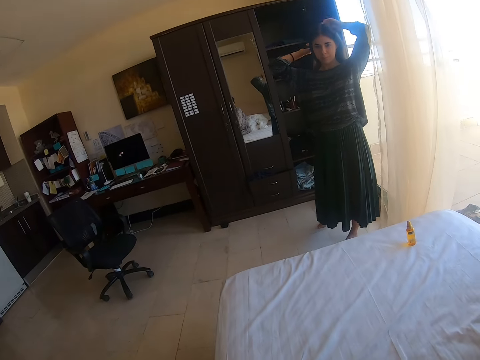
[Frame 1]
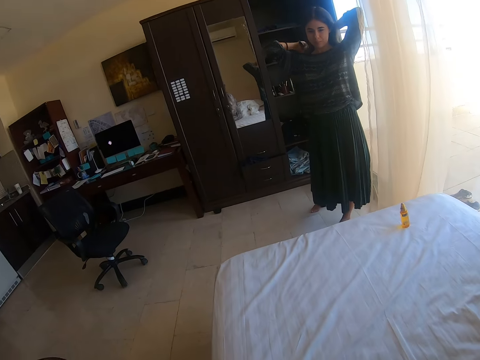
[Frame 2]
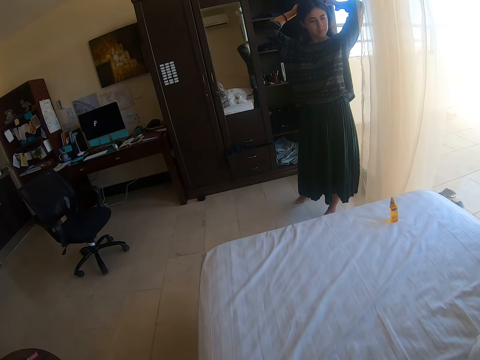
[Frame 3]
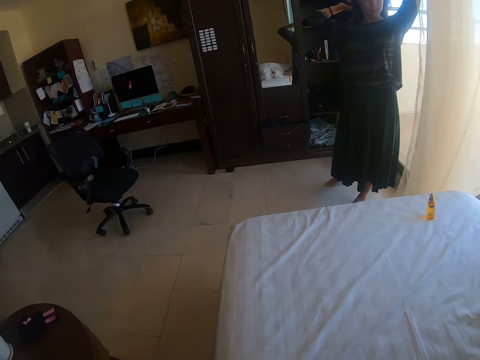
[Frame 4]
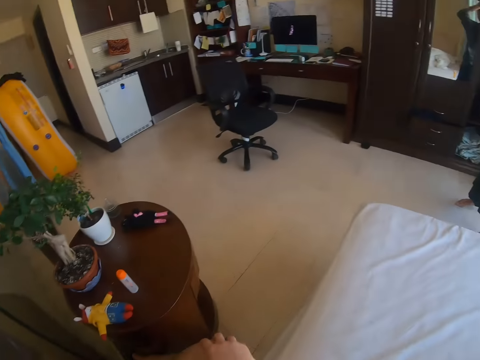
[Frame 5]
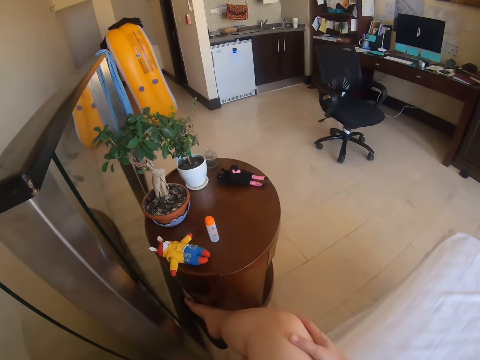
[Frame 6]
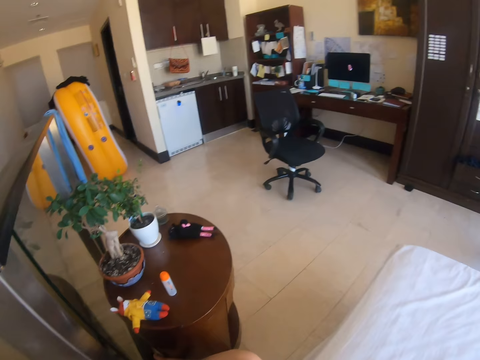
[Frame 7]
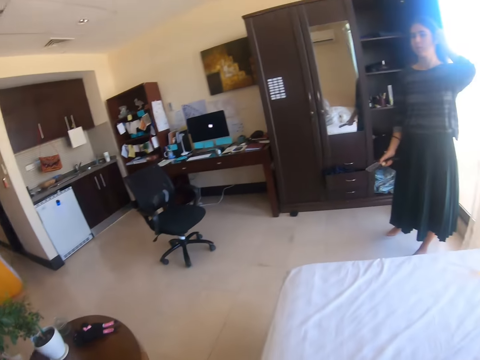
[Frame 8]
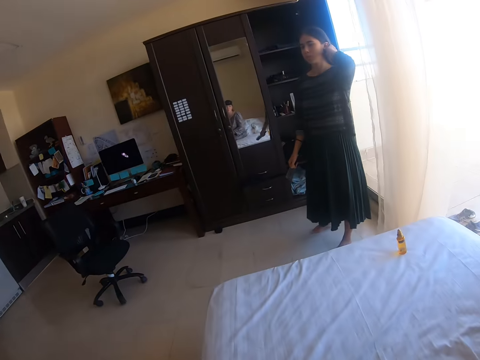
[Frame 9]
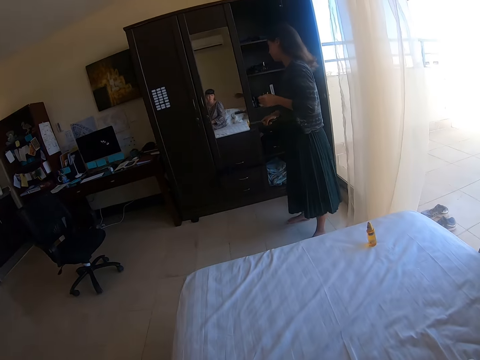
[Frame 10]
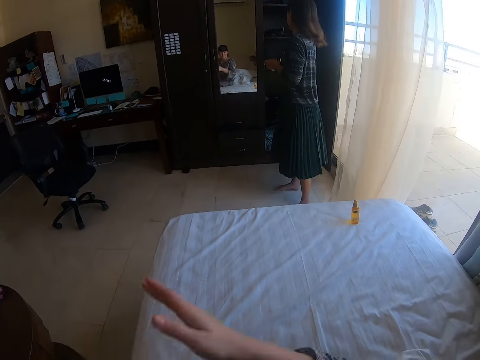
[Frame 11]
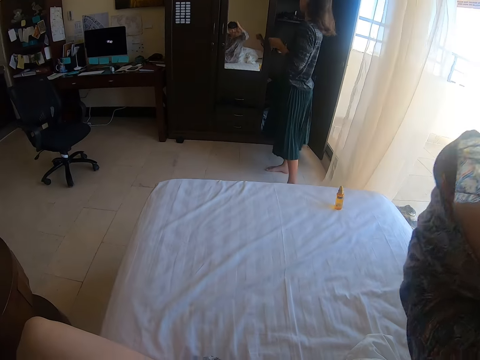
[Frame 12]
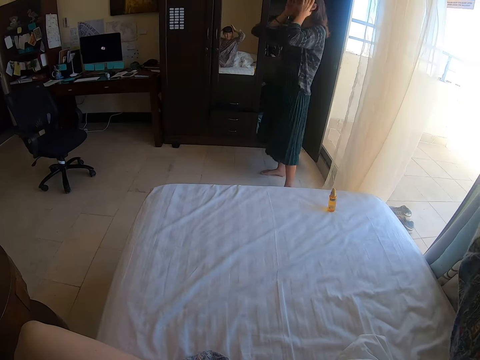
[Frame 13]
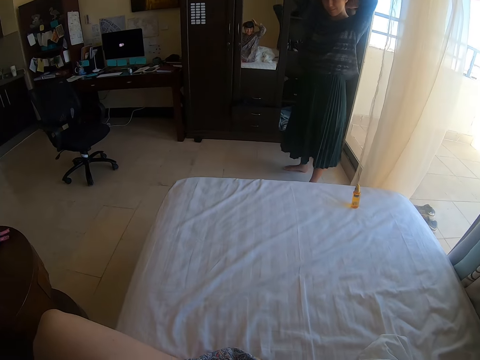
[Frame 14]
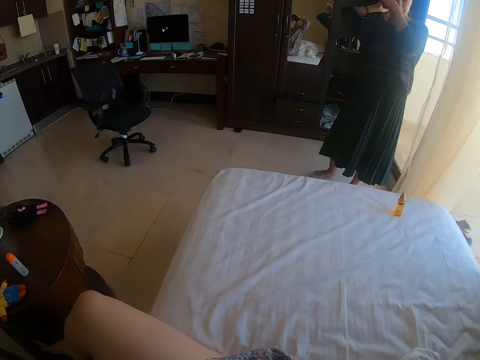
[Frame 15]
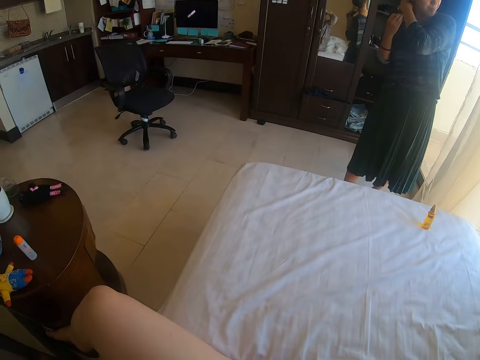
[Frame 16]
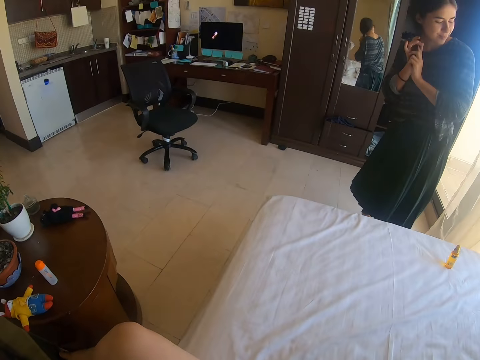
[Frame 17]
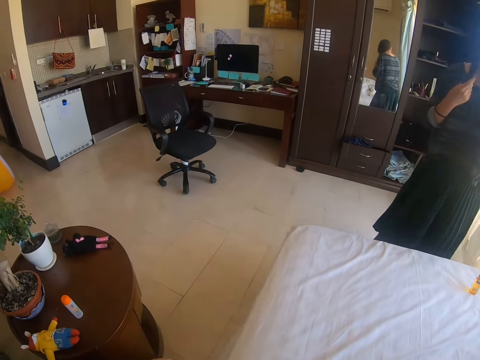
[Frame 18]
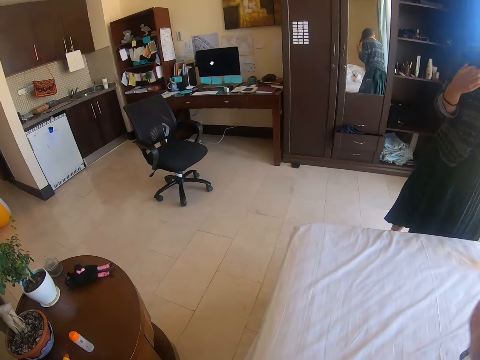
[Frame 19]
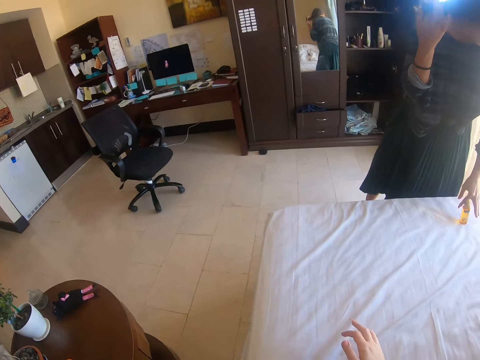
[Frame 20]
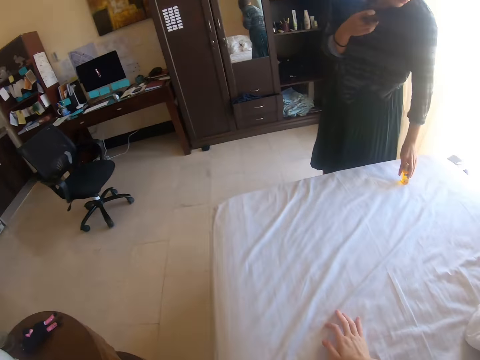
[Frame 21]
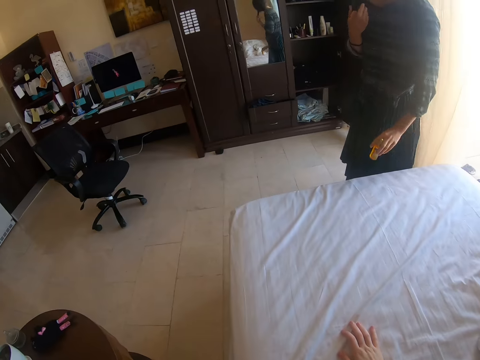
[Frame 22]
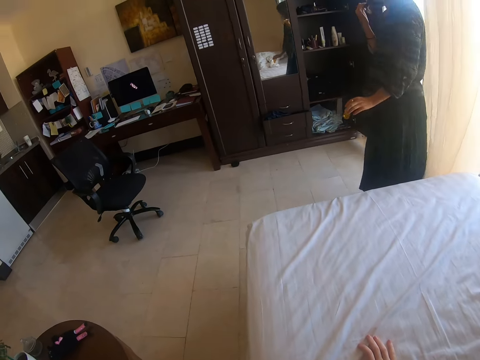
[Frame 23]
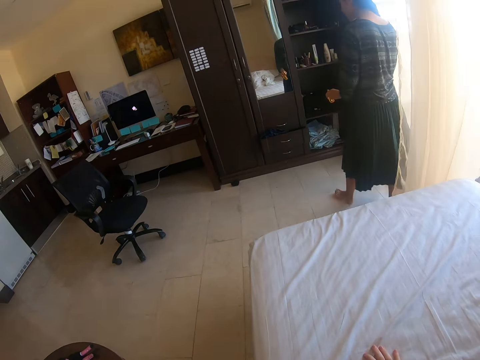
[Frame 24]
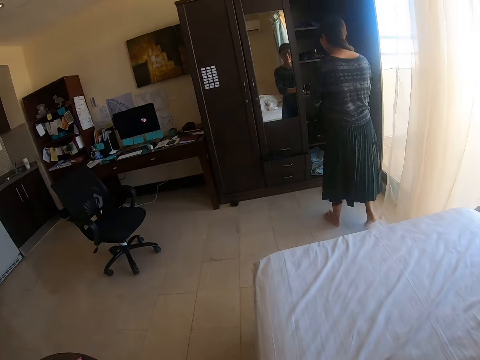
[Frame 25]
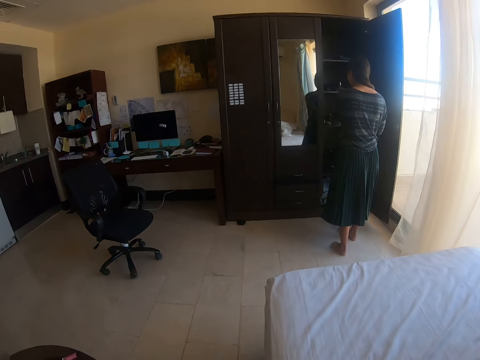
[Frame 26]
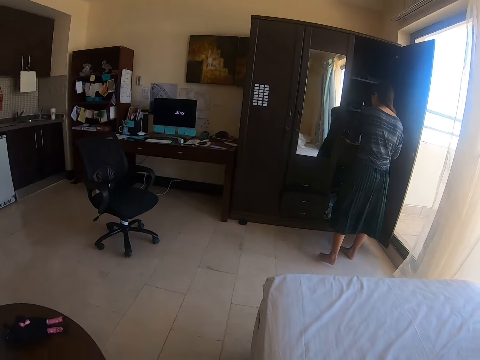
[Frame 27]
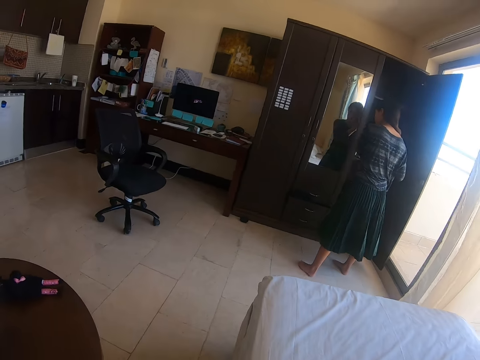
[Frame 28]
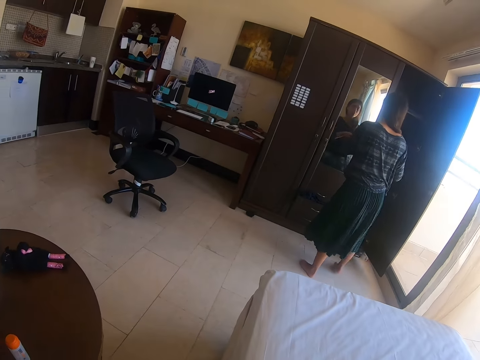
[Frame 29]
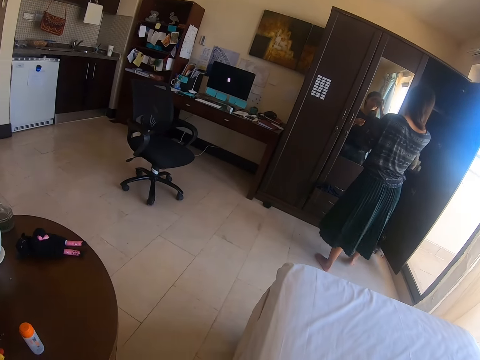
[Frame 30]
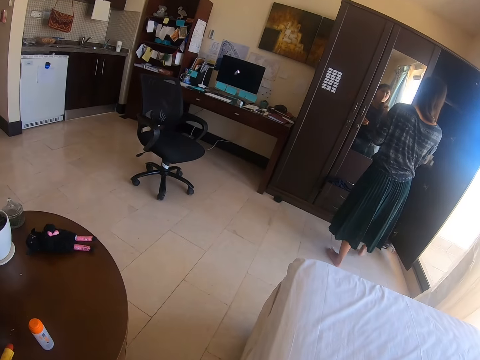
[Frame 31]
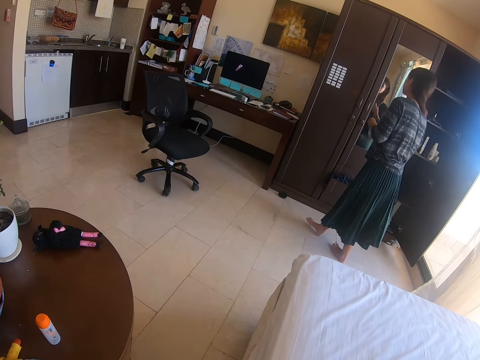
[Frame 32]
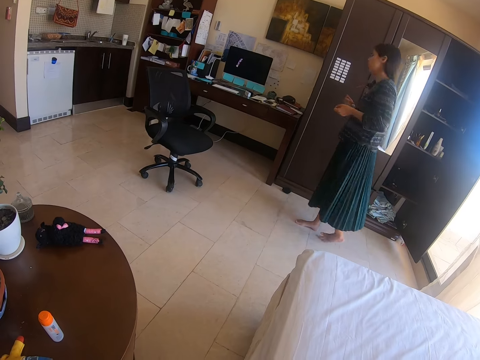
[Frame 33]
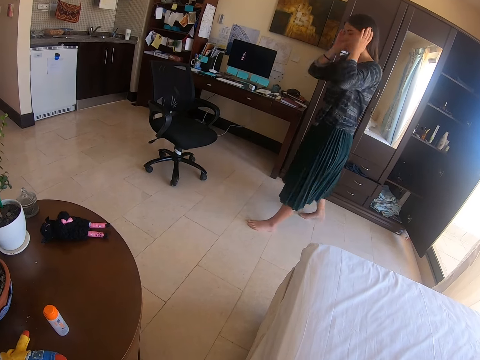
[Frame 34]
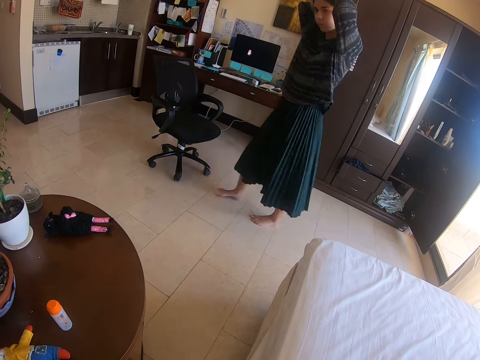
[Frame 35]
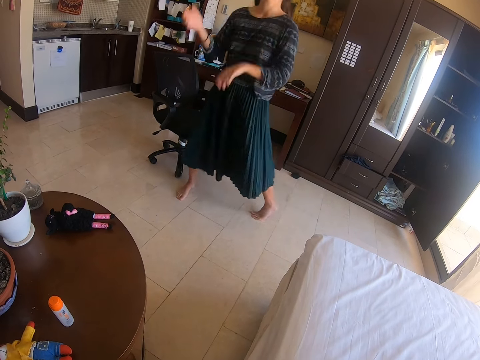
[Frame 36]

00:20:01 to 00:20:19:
The camera wearer looks around and talks to a lady. The lady places the comb inside the cabinet. The camera wearer raises her right hand. The lady touches her hair. The camera wearer talks to the lady. The lady picks up the hair oil bottle, places the hair oil bottle inside the cabinet, looks at herself in the mirror, touches her hair, and walks in the room.

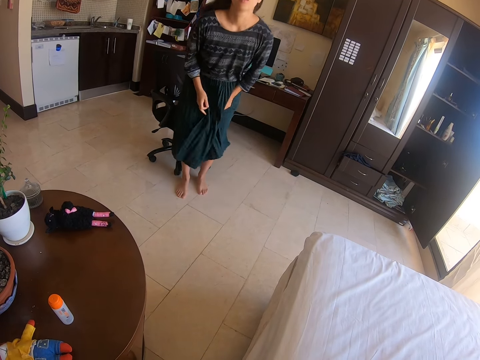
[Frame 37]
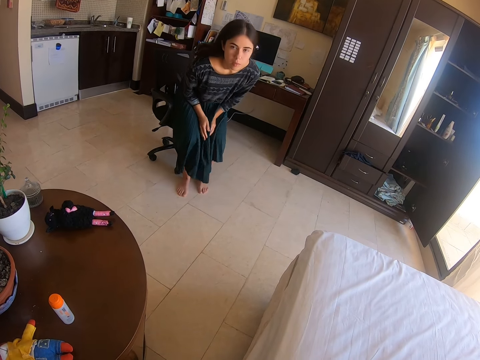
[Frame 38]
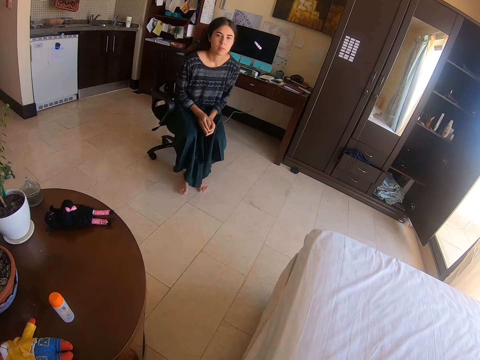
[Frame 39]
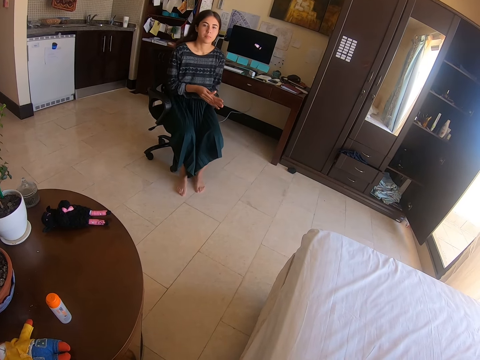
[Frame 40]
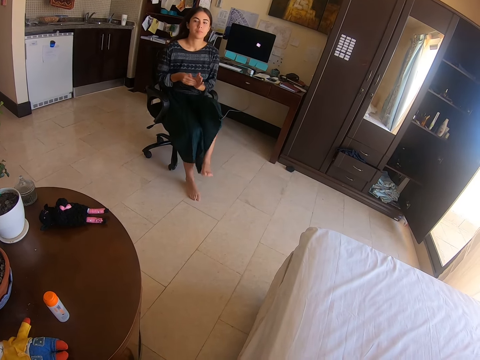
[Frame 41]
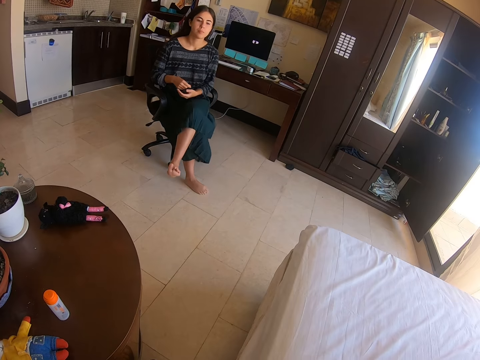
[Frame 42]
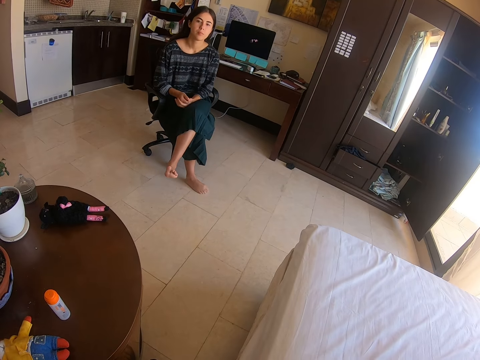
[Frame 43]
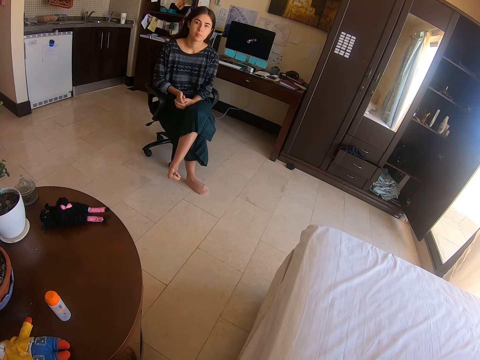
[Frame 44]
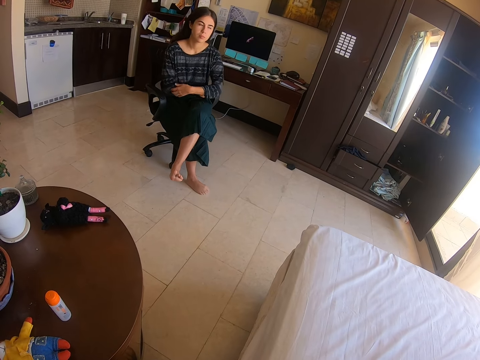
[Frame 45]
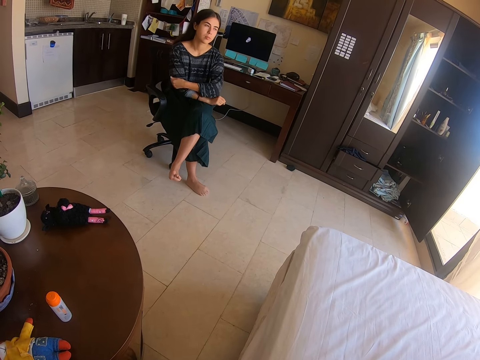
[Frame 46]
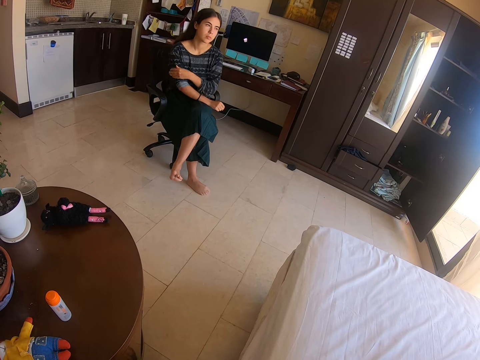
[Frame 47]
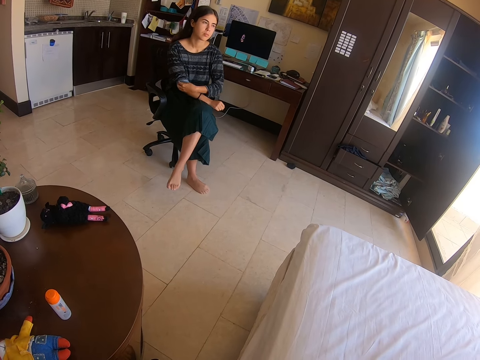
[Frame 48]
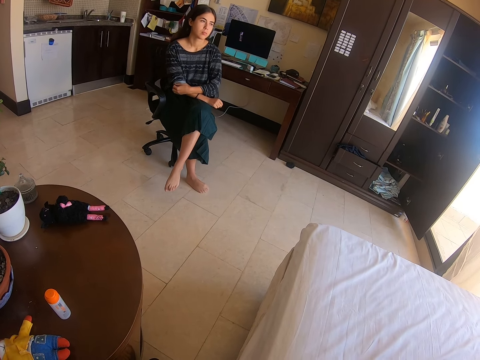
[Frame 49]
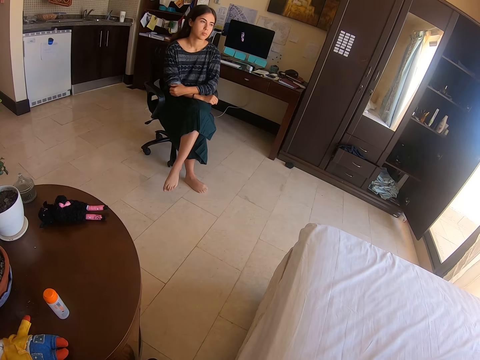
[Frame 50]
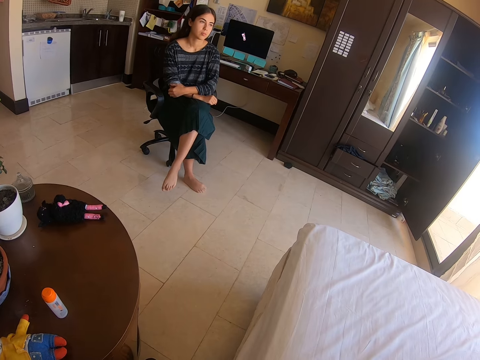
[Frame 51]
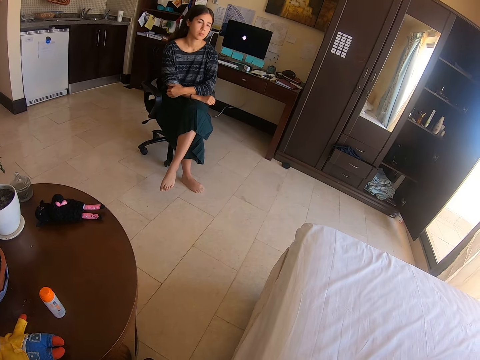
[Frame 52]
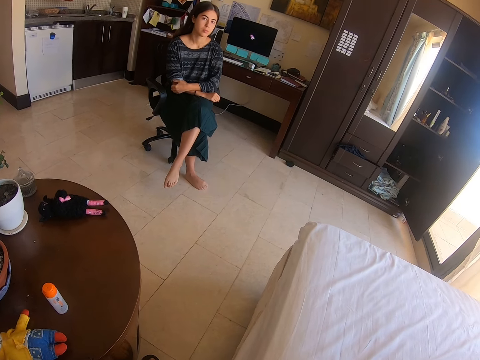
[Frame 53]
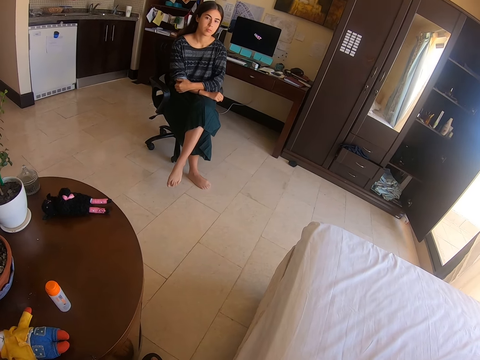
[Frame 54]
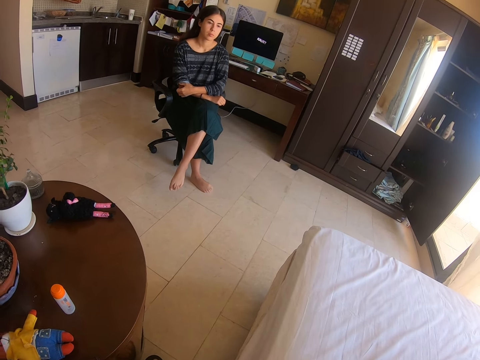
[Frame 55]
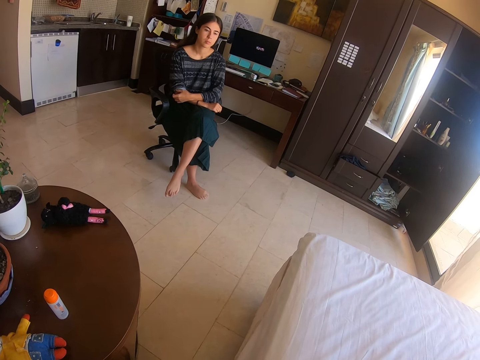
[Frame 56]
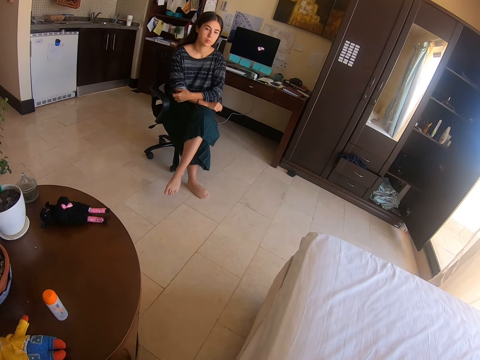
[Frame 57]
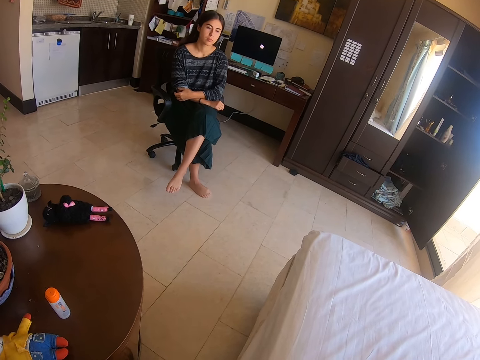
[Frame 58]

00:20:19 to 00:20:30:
A lady sits on a chair. The camera wearer converses with the lady. The lady touches her clothes. The camera wearer converses with the lady.
